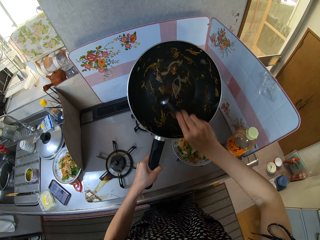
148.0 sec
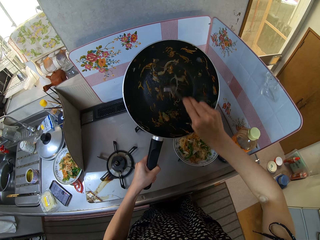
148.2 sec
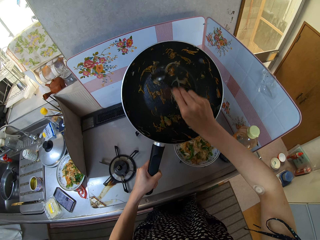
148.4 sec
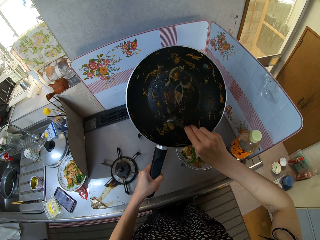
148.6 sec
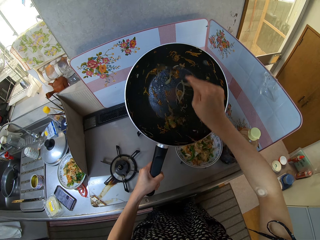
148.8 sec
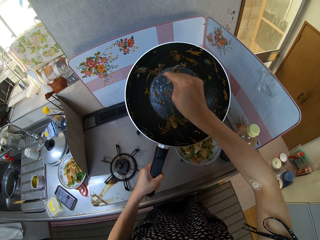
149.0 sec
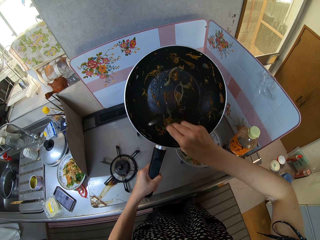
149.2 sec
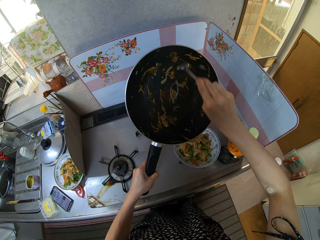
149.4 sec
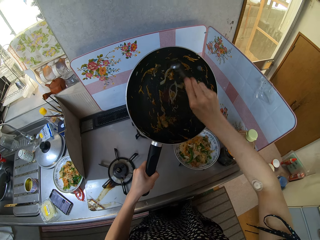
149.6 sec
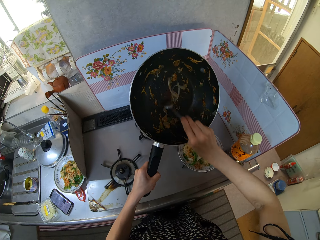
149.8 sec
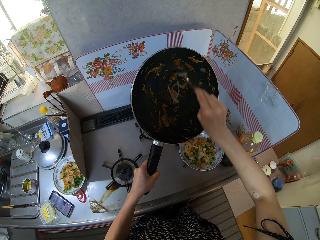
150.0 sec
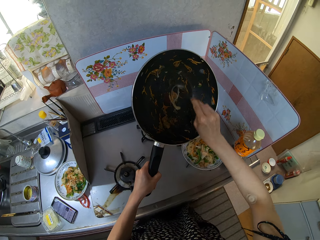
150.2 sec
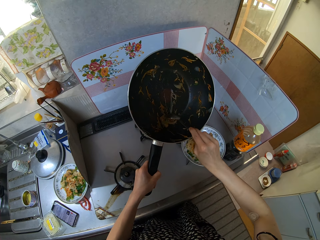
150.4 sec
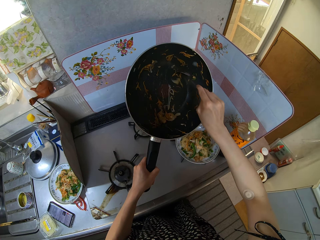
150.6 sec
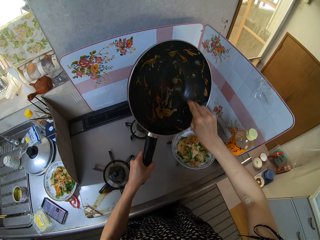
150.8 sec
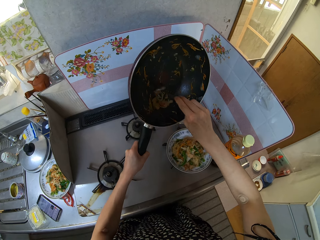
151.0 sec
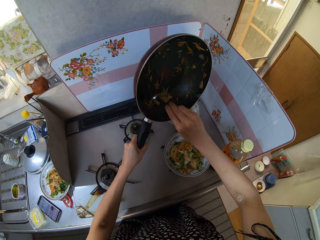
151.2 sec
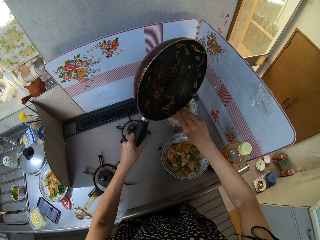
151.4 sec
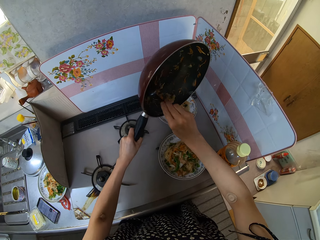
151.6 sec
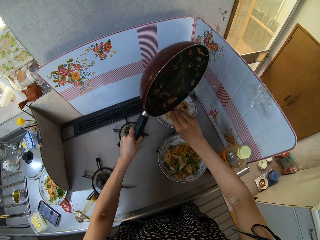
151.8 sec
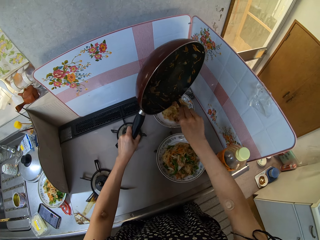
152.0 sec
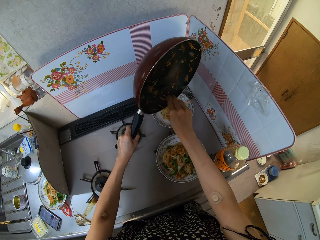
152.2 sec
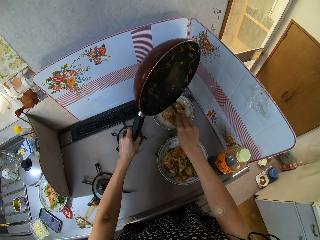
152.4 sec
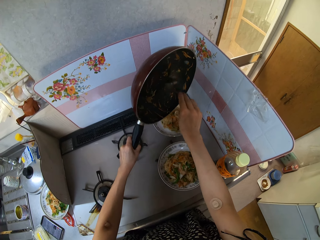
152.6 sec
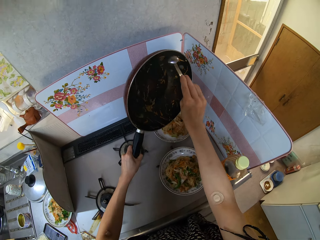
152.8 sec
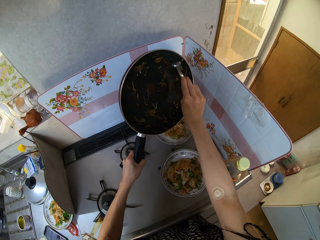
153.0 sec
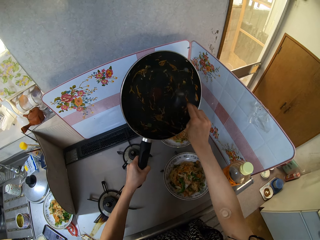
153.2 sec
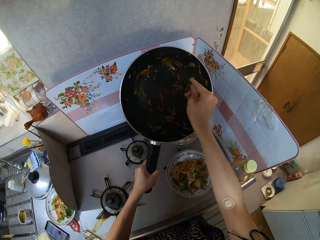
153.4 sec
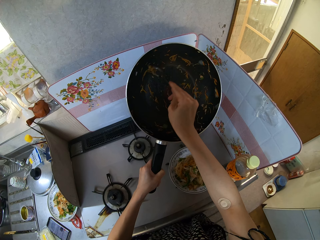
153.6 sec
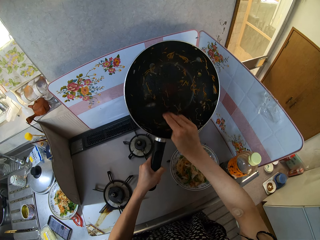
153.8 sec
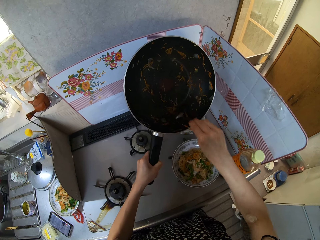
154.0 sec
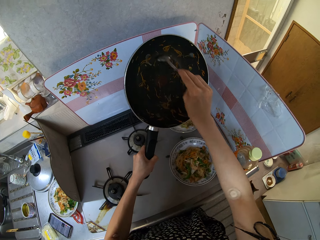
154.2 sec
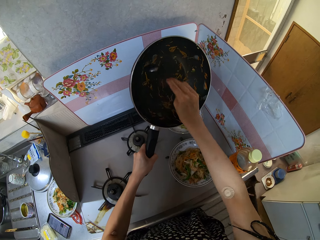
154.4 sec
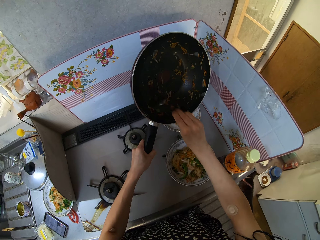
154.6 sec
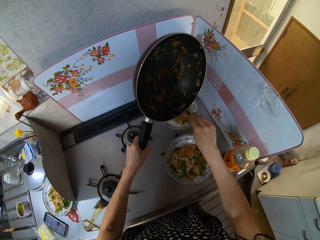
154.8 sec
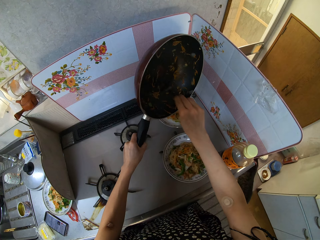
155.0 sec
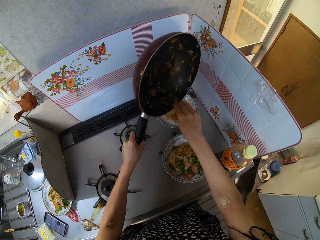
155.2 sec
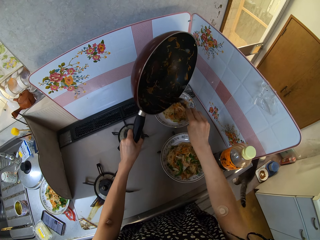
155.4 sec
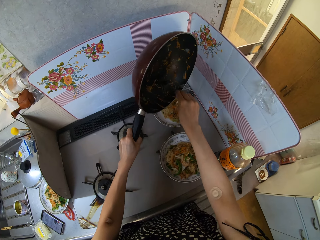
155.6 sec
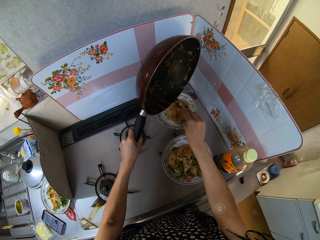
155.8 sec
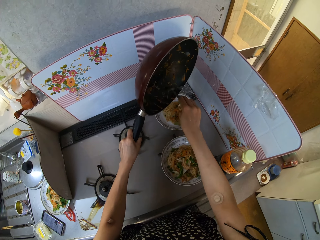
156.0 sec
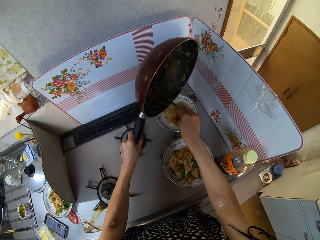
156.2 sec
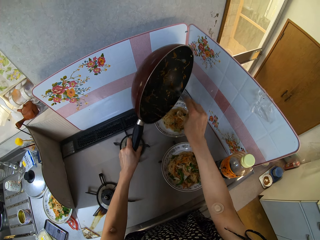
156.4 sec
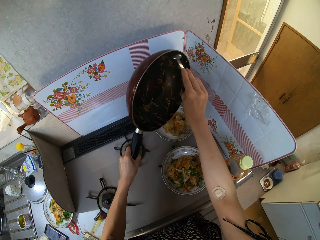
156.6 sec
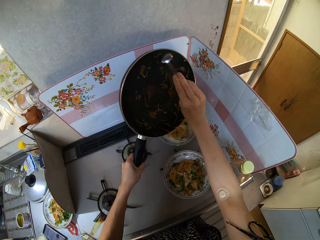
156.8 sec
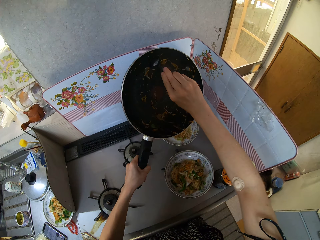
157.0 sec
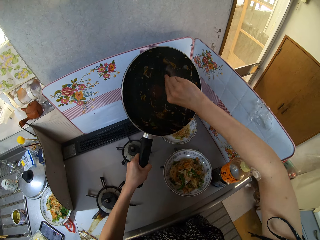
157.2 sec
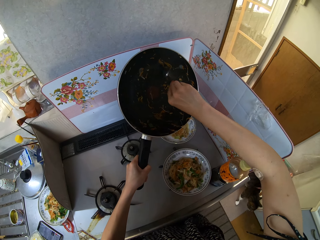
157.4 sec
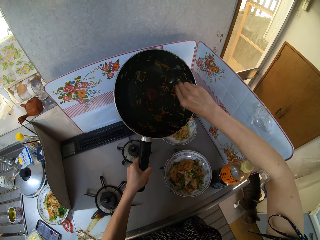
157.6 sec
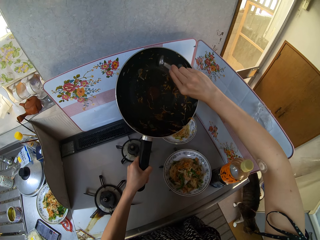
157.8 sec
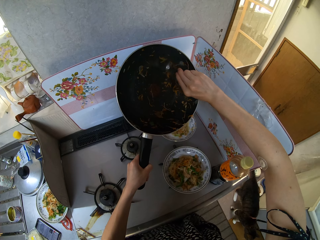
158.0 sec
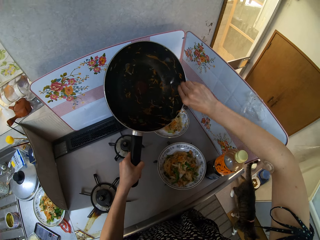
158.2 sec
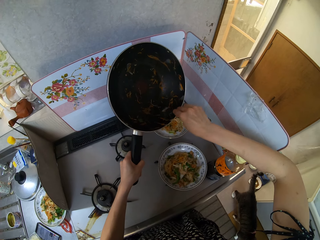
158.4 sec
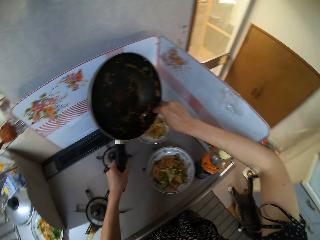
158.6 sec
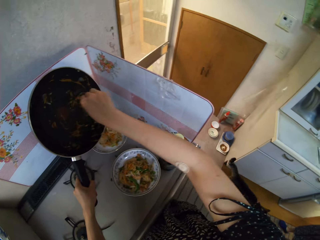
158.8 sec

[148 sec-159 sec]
The camera wearer scratches the pan. He scratches the pan with the spoon. He puts noodles from the frying pan into the plate on the cooker table with the spoon in his right hand. He scratches the pan repeatedly.

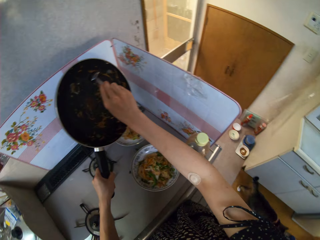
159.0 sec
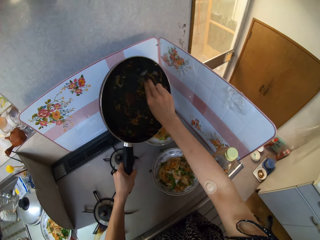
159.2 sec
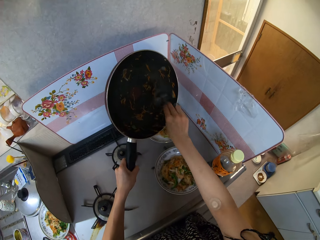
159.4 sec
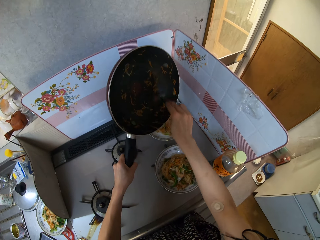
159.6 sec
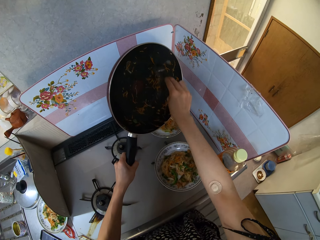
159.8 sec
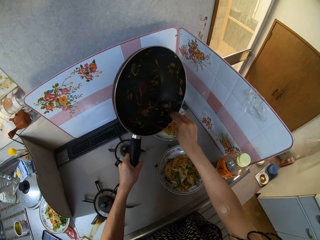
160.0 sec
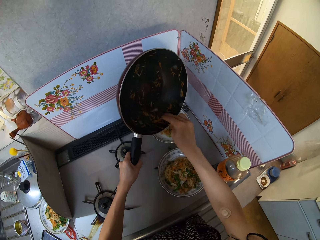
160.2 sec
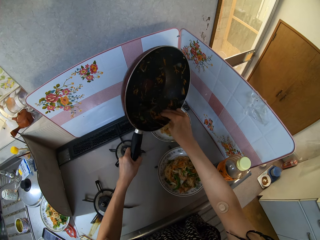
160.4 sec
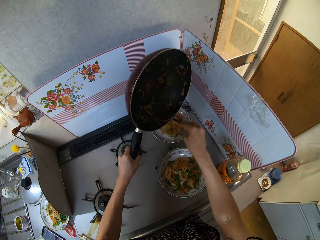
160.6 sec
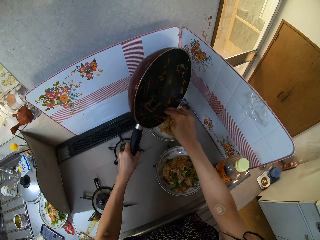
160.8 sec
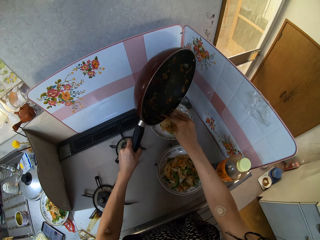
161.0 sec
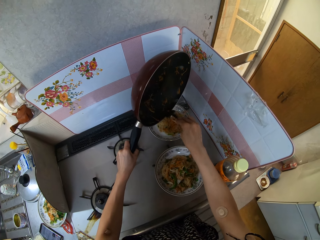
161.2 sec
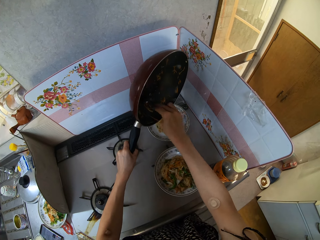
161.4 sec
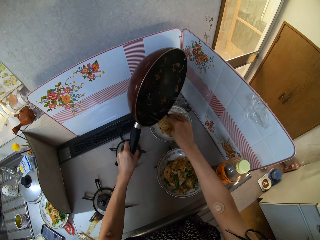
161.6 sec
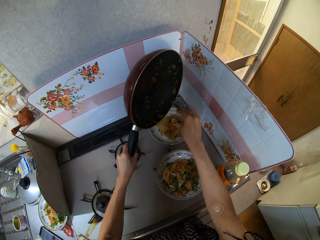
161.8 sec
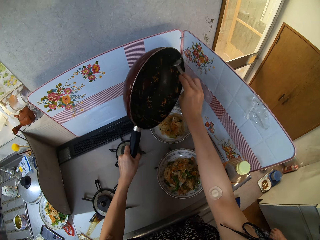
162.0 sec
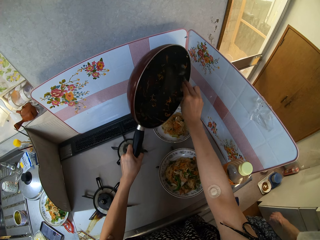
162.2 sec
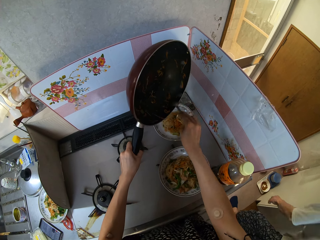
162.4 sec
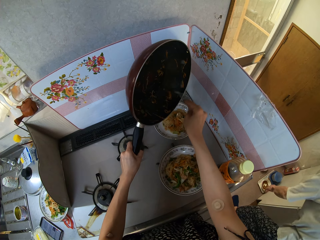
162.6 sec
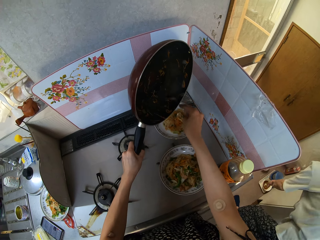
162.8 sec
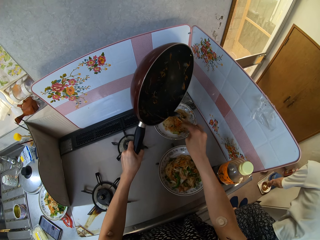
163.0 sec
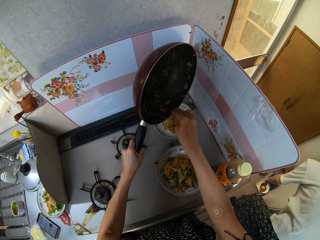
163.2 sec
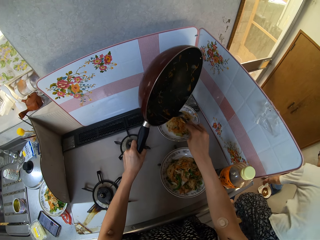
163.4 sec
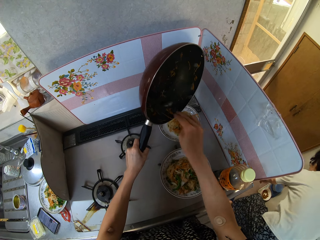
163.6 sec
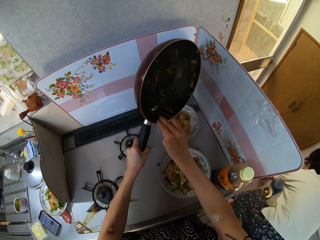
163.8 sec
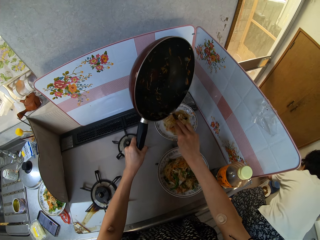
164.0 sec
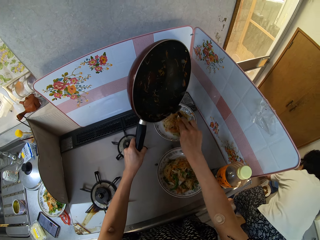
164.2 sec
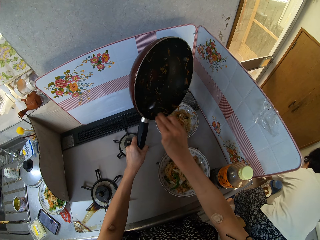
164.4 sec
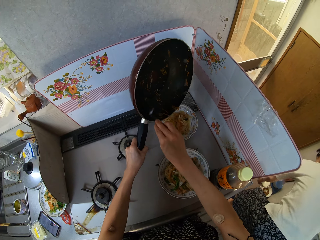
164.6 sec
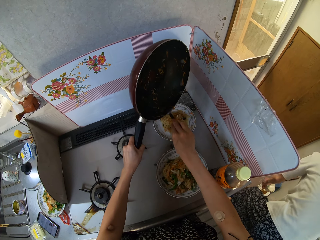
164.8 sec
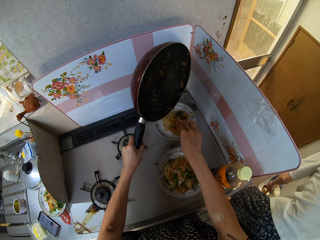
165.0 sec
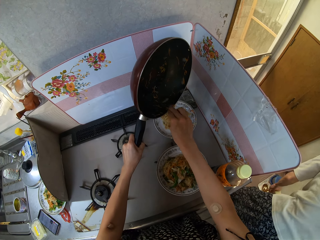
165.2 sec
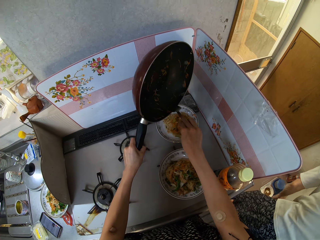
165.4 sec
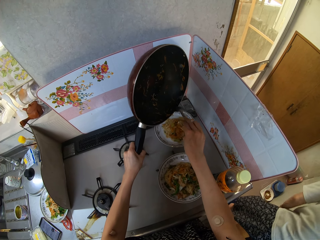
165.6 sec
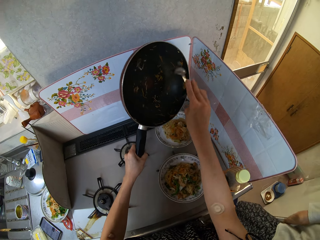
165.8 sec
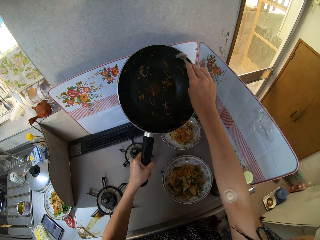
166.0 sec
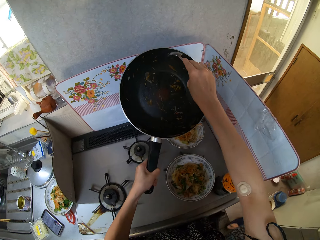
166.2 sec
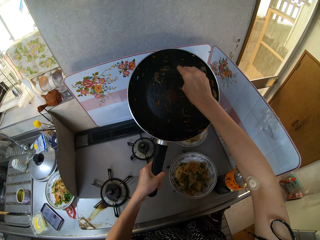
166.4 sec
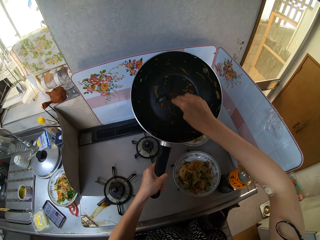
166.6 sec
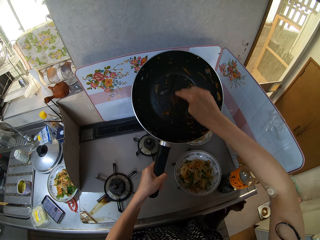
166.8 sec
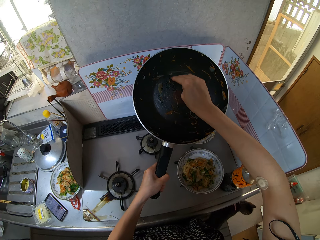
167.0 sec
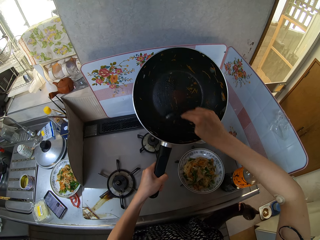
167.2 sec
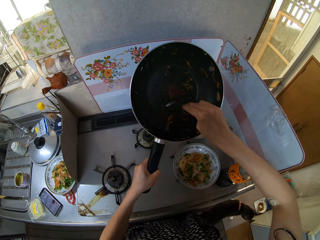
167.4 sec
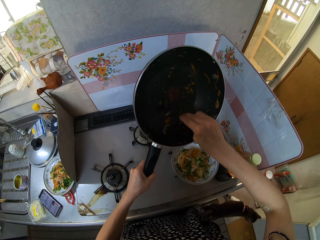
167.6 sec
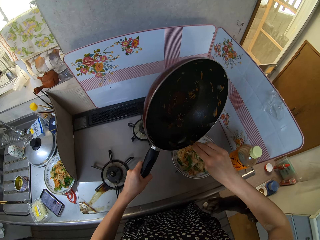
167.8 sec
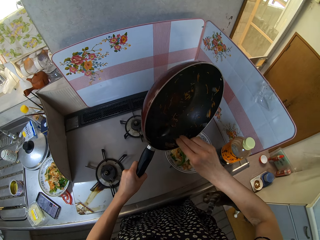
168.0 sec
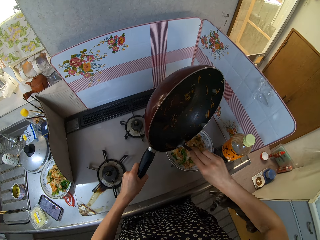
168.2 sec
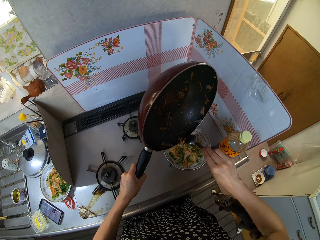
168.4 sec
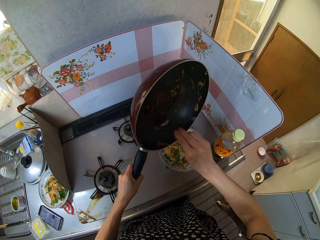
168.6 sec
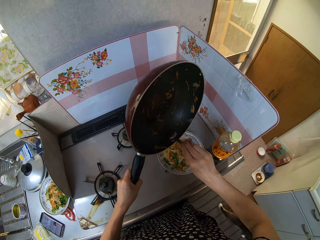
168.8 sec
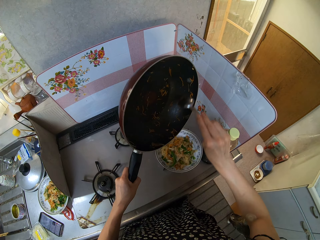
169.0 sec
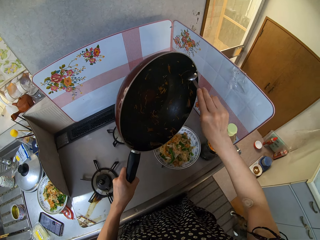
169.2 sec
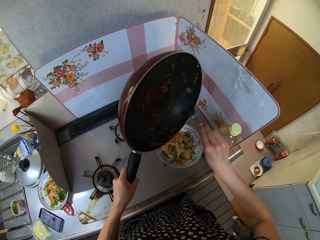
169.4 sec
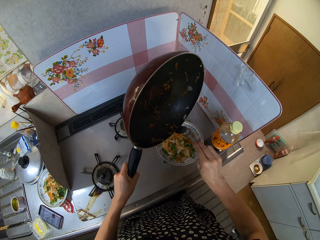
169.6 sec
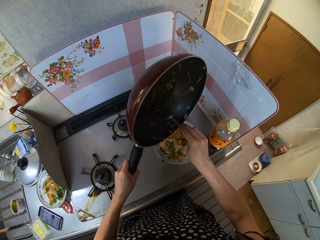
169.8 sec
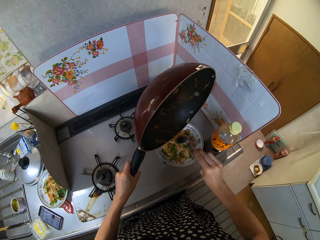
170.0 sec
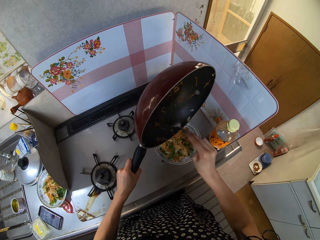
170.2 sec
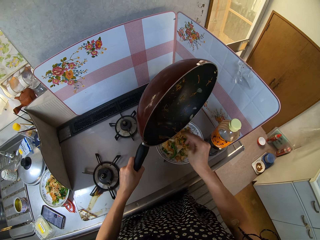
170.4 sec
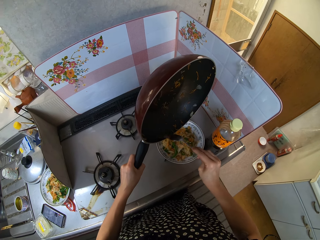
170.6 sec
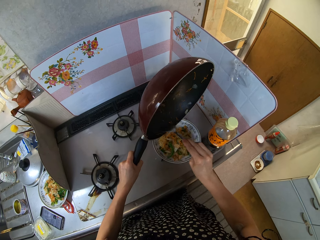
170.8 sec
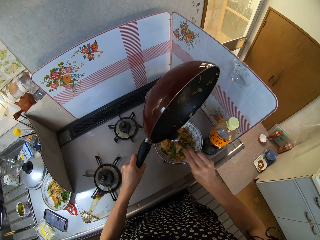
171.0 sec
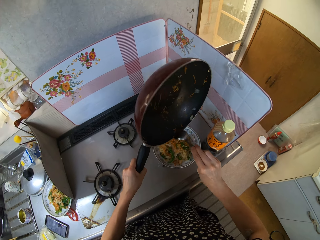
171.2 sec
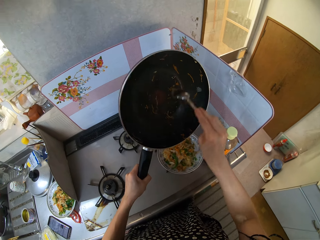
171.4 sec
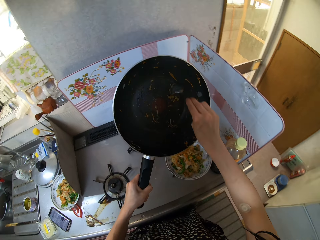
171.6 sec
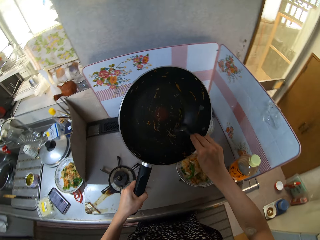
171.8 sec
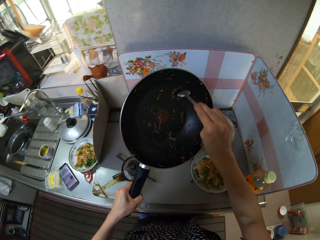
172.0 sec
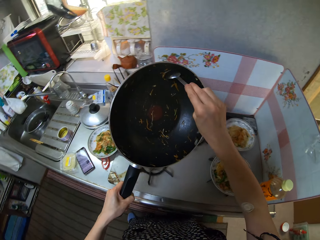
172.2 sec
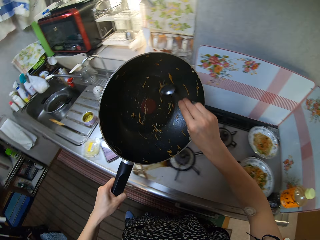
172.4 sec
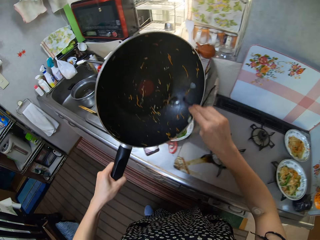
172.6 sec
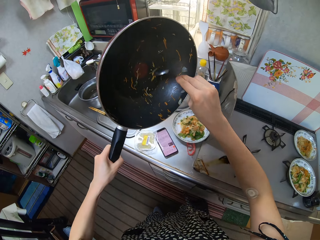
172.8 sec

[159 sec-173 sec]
The camera wearer scratches the pan. A person enters the room and bends down. The camera wearer scratches the pan. The person leaves. The camera wearer scratches the pan. He puts noodles from the frying pan into the plate on the cooker with the spoon in his right hand. He scratches the pan repeatedly.
